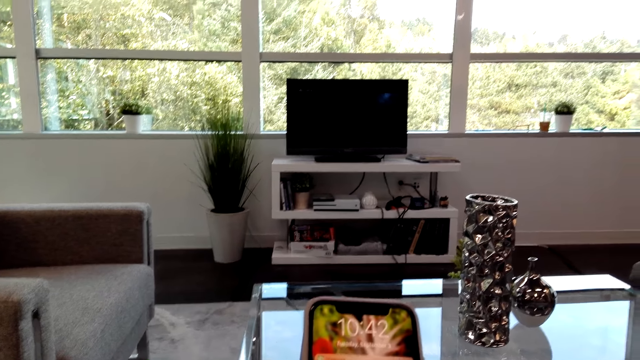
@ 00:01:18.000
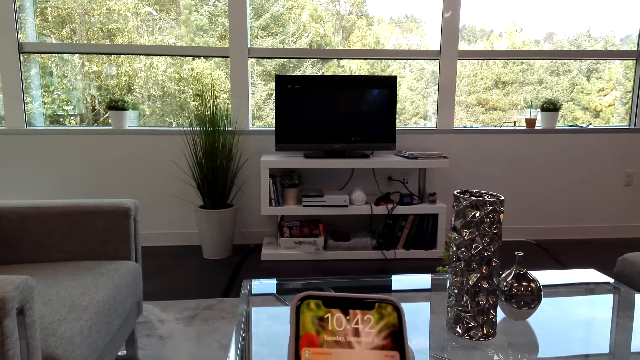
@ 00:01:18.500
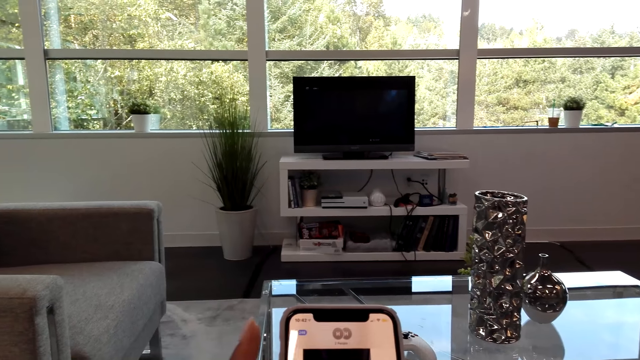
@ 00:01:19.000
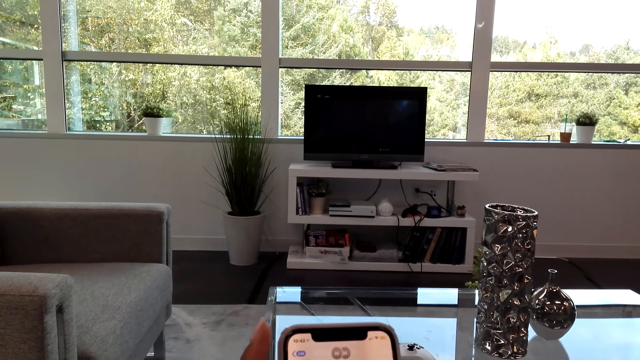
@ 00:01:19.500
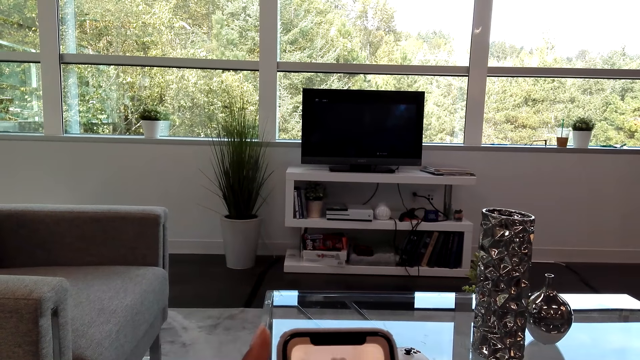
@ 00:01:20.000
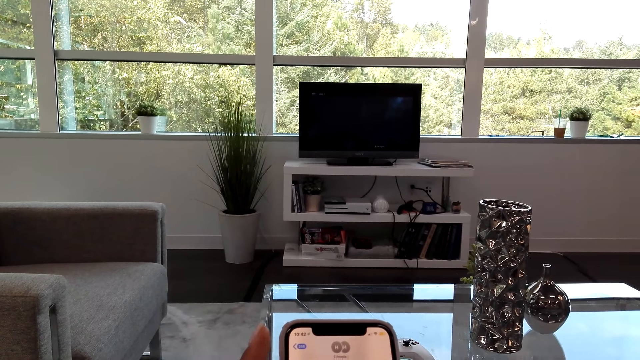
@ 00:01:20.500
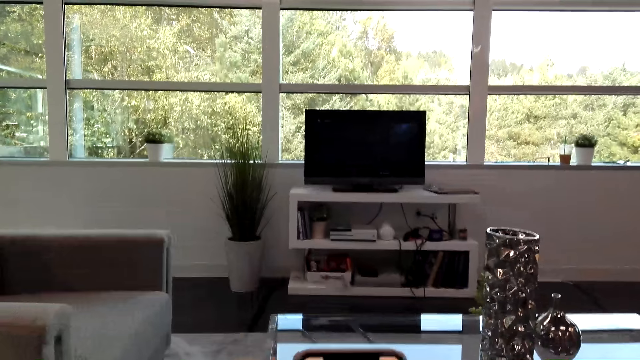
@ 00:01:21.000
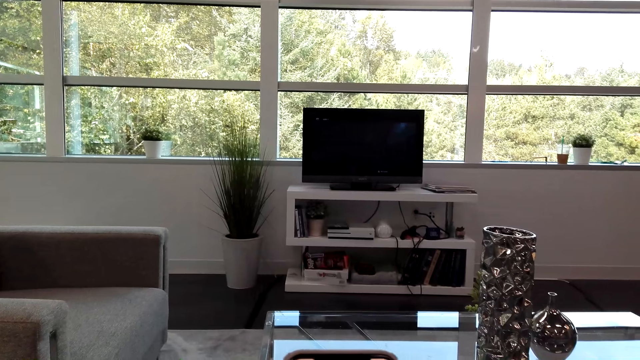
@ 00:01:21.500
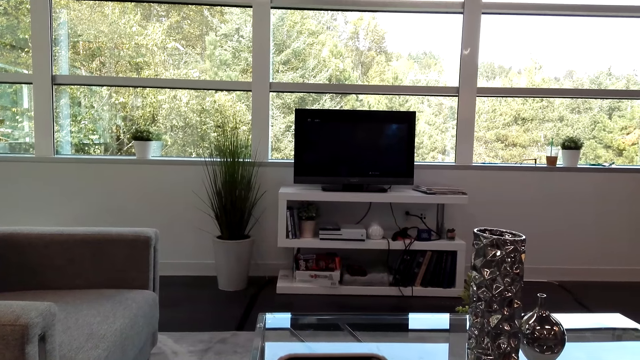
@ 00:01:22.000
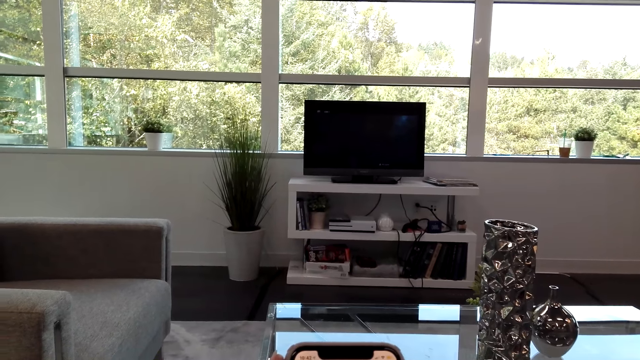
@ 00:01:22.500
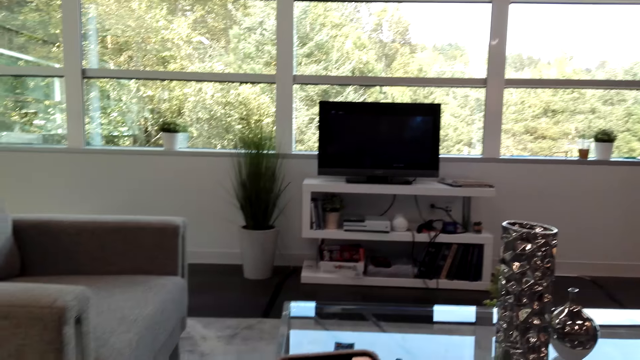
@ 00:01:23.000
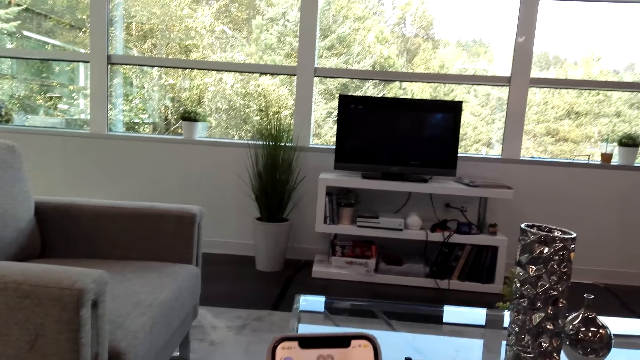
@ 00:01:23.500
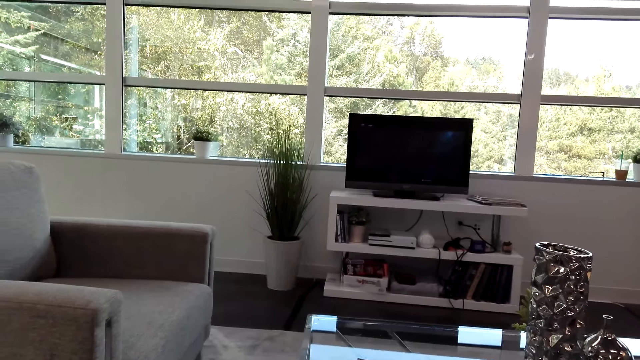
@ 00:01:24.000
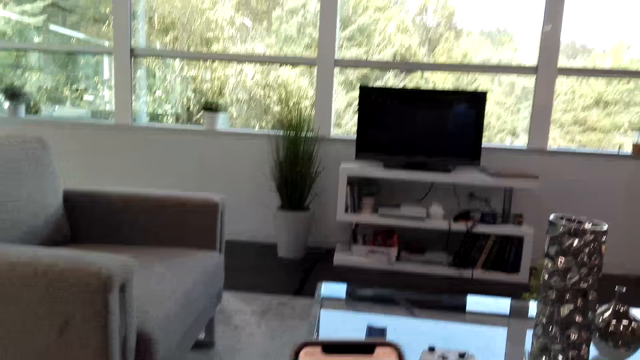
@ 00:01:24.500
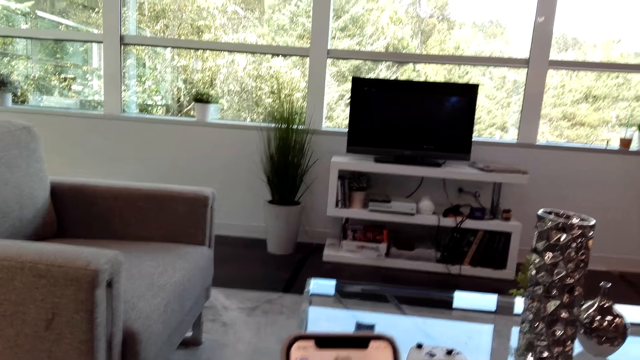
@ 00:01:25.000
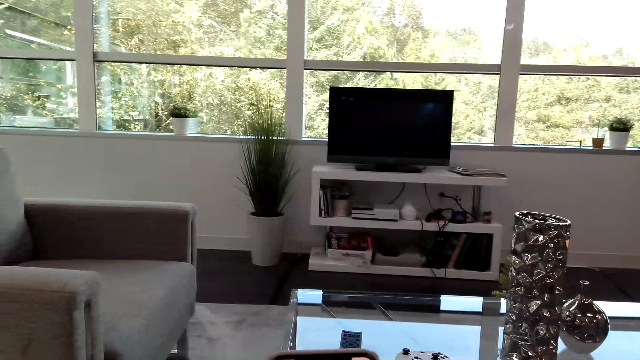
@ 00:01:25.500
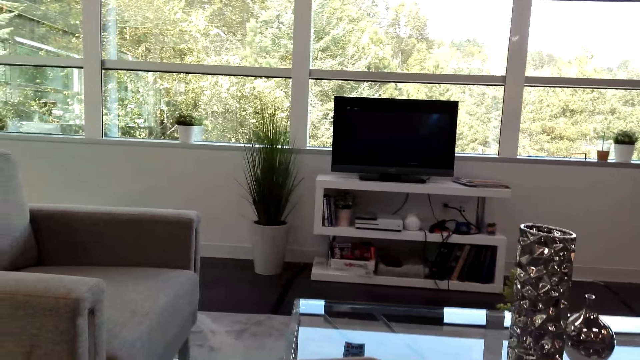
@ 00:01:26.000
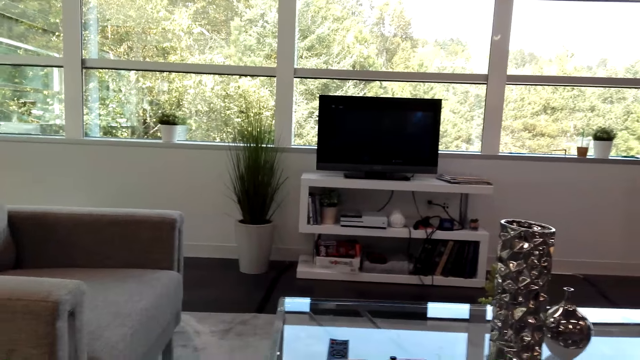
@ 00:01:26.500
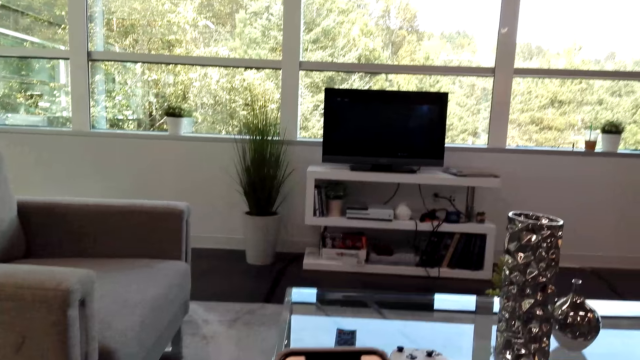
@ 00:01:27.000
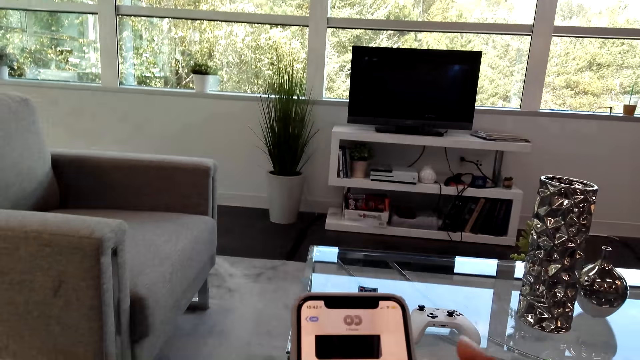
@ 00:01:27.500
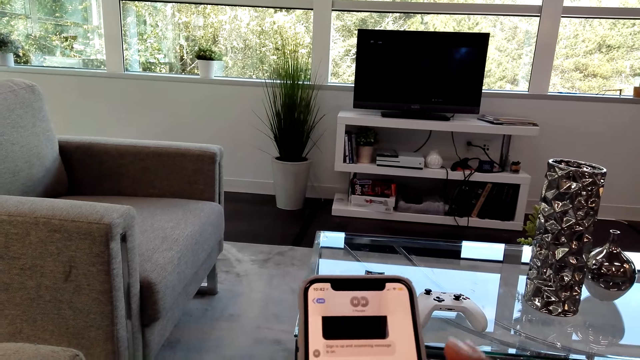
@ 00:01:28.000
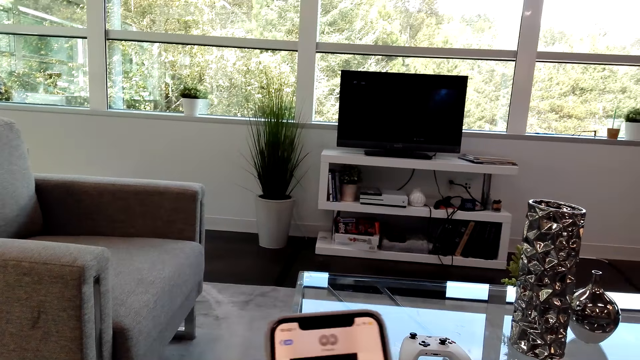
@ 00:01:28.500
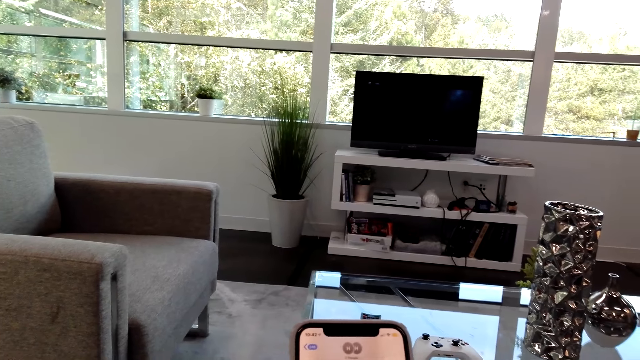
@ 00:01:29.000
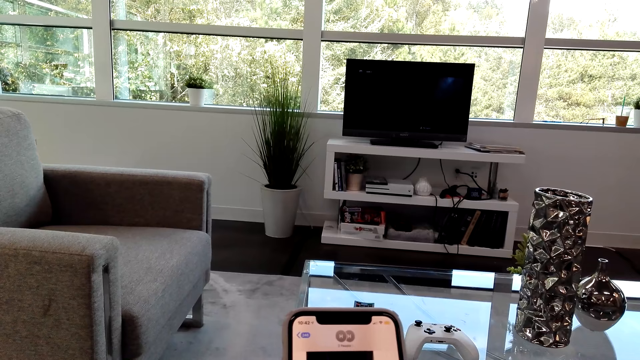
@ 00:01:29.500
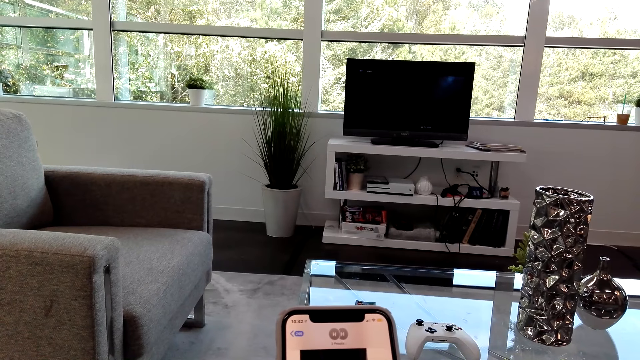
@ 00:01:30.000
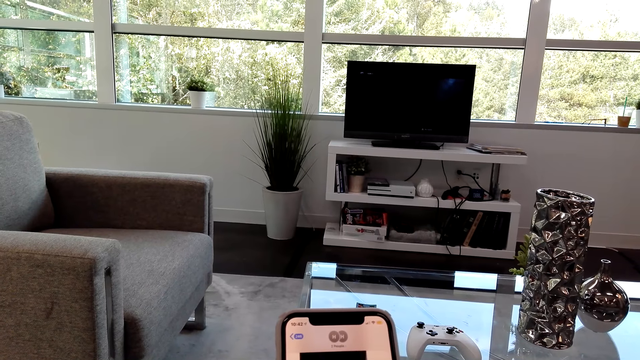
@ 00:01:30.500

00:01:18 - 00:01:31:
The camera wearer uses her phone. She converses with a man. She uses her phone. She converses with the man. The man converses with the camera wearer. The camera wearer uses her phone.

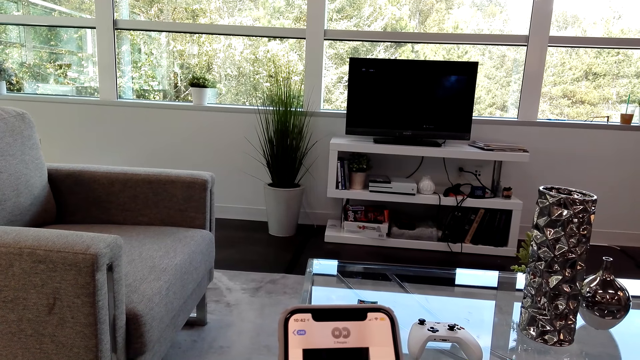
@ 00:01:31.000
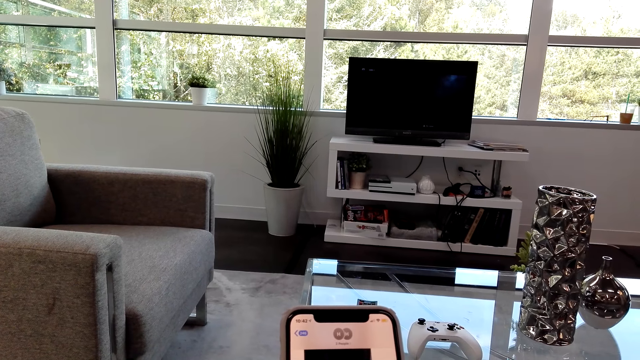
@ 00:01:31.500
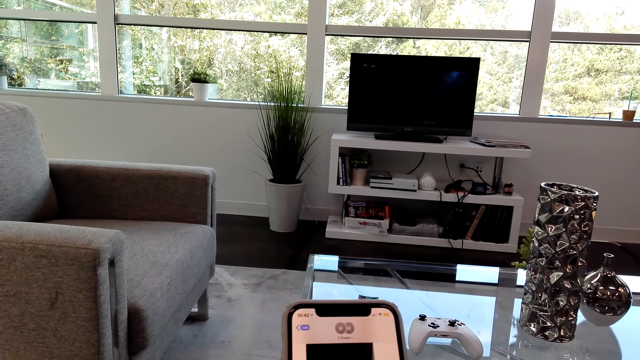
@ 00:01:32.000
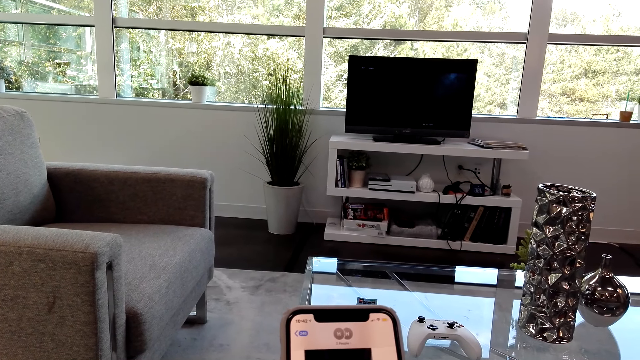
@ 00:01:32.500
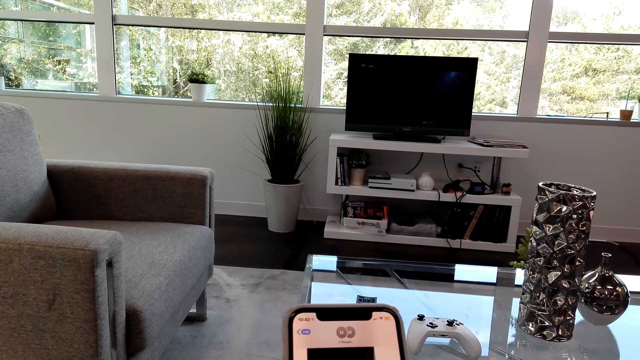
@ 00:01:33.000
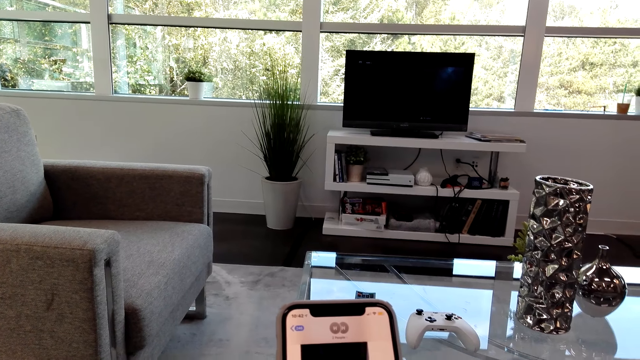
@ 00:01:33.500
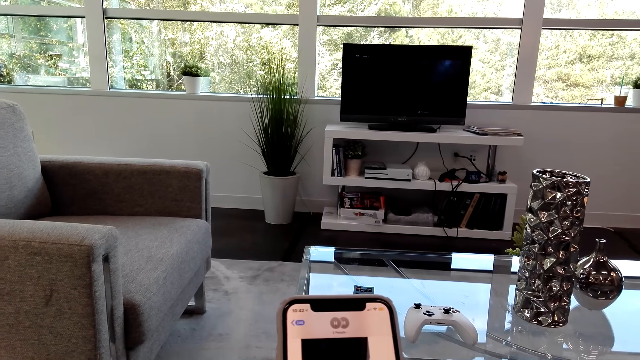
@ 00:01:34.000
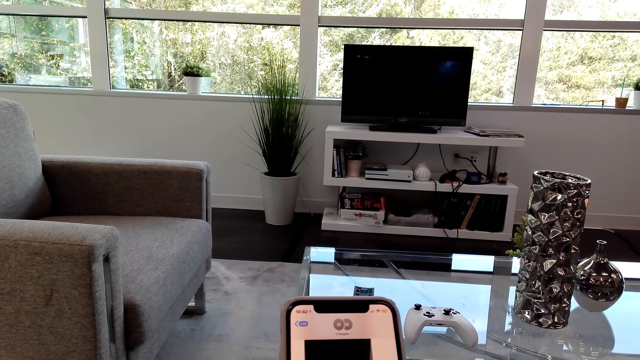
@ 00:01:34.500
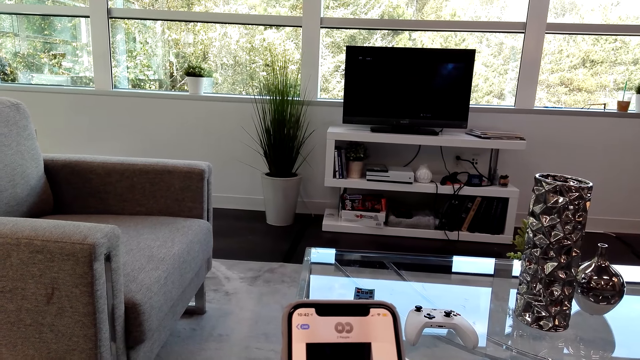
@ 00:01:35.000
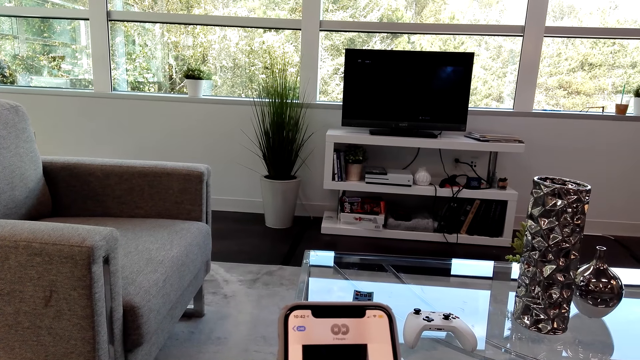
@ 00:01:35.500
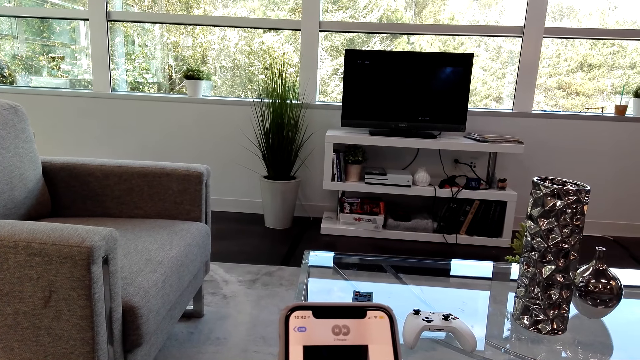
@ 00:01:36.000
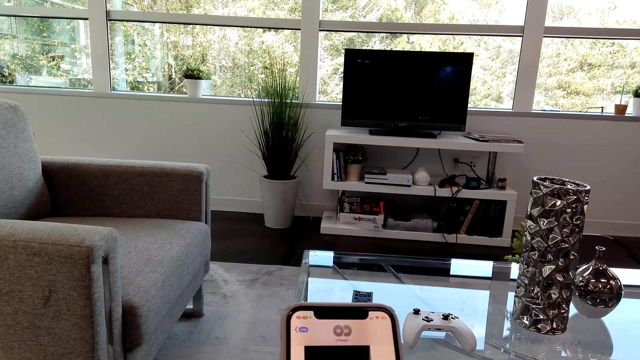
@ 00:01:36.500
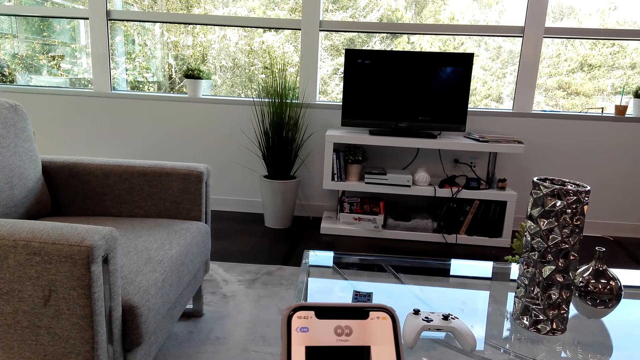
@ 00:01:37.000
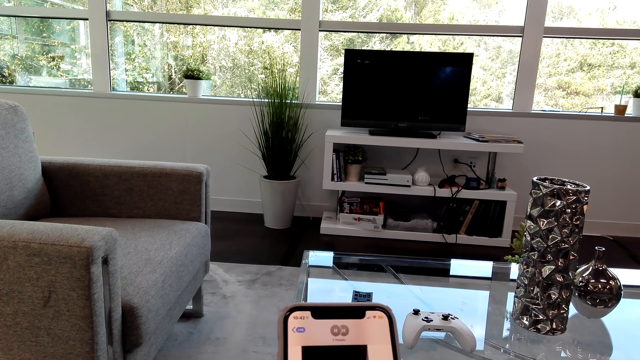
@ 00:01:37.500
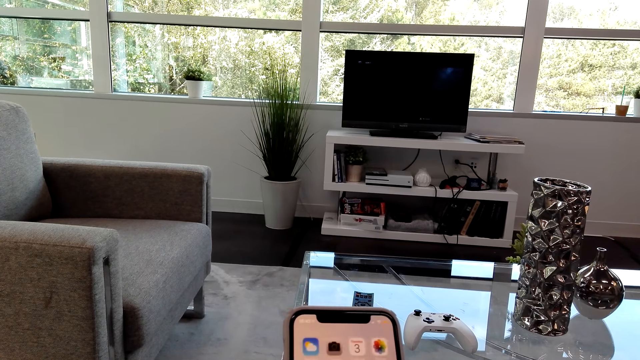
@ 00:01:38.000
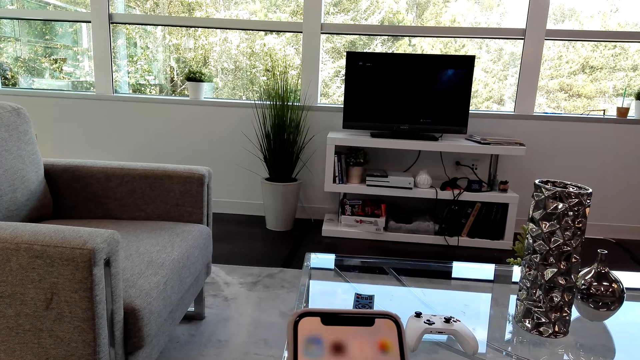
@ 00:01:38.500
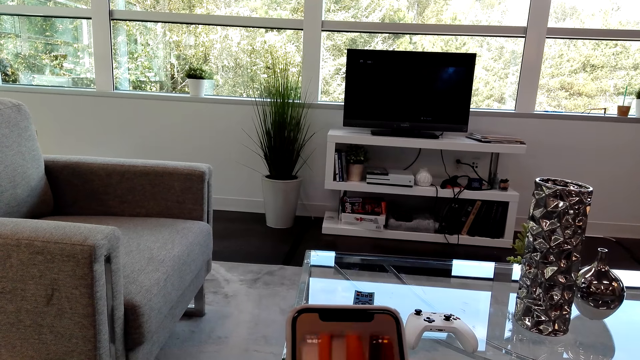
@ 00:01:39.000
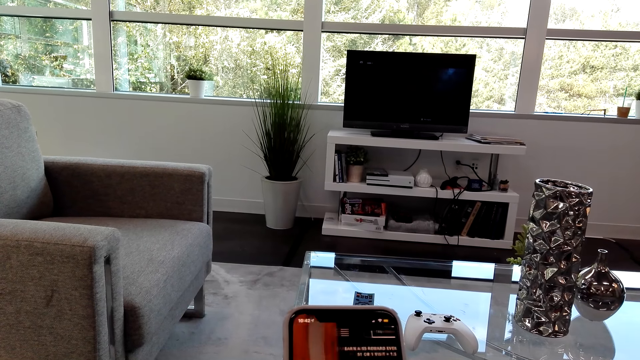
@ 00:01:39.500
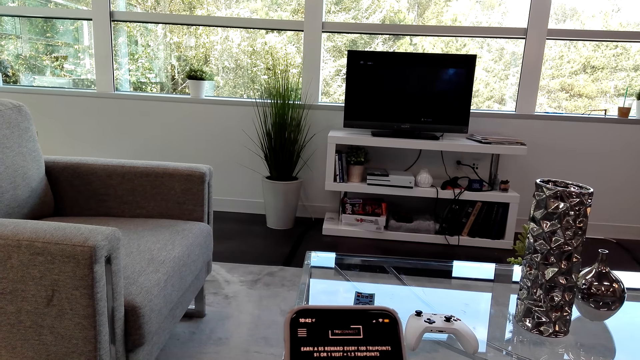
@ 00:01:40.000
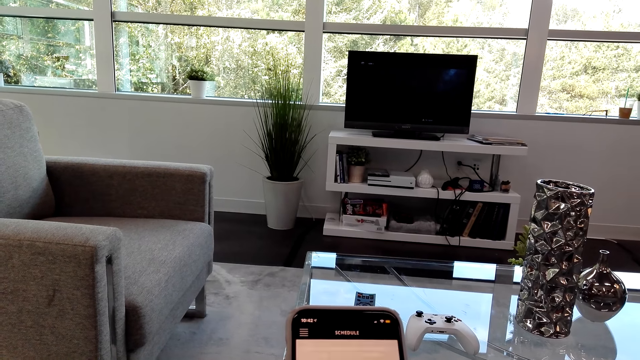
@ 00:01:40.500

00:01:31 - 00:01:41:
The camera wearer operates her phone. She looks at her phone. She scrolls her phone.
